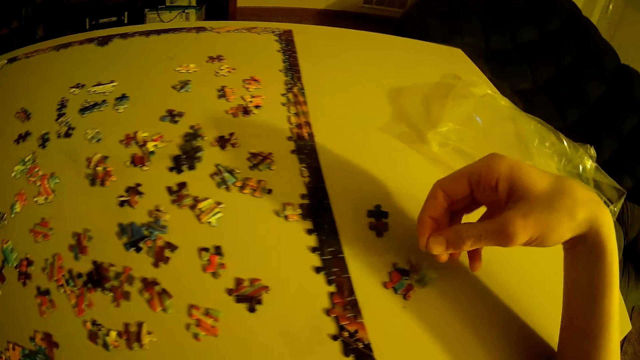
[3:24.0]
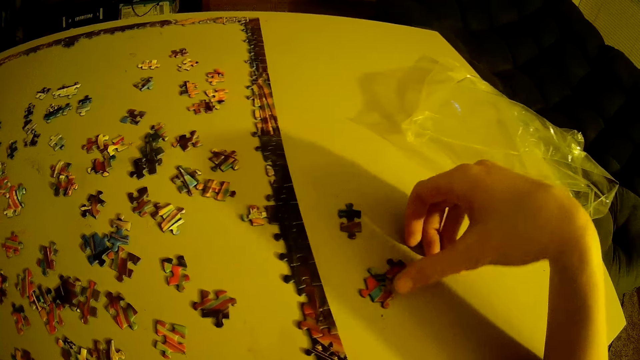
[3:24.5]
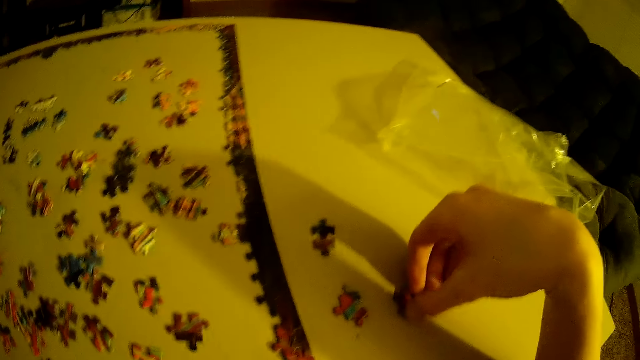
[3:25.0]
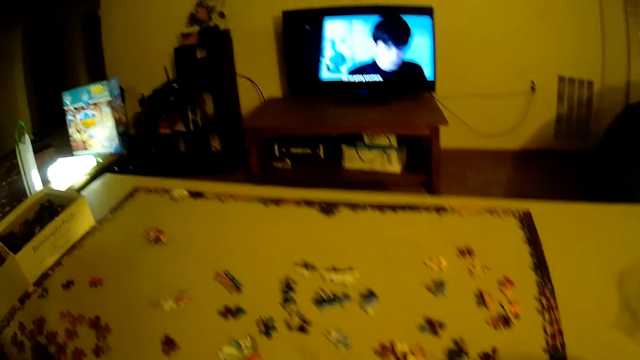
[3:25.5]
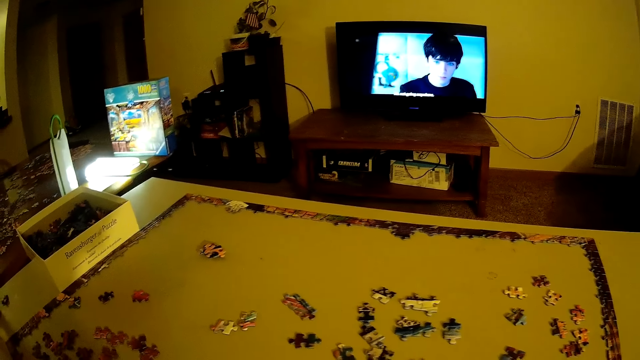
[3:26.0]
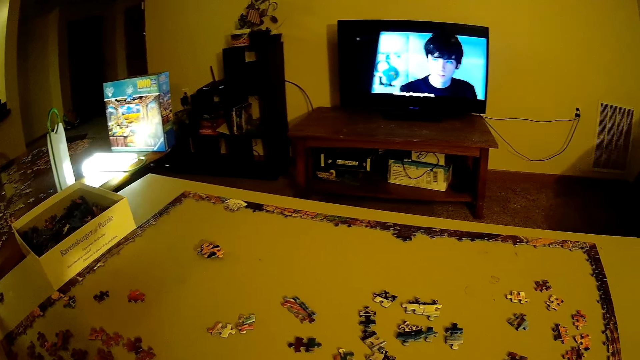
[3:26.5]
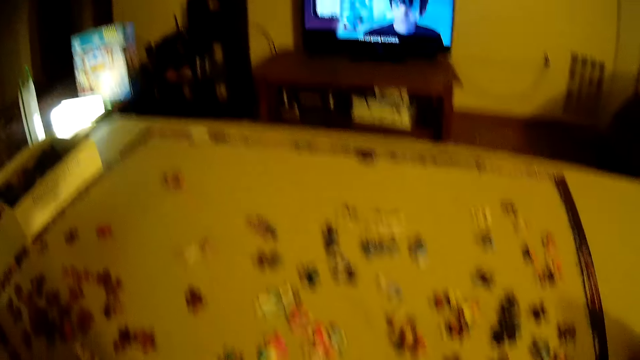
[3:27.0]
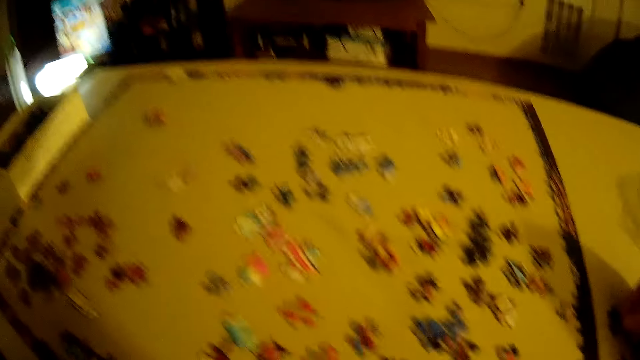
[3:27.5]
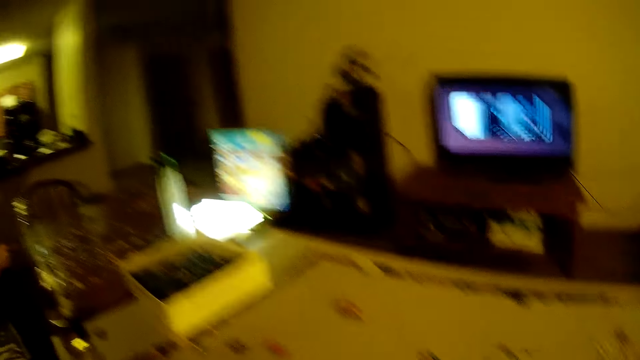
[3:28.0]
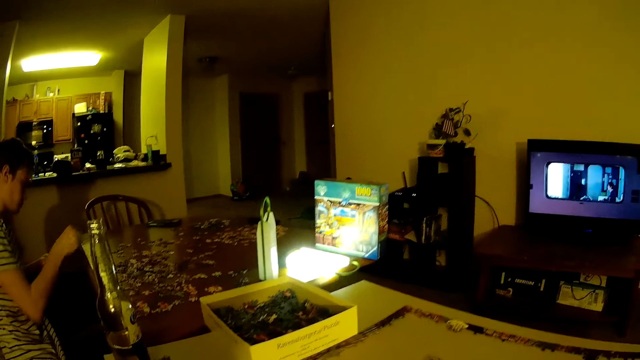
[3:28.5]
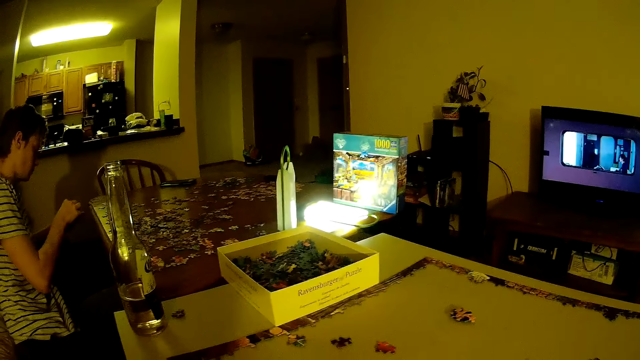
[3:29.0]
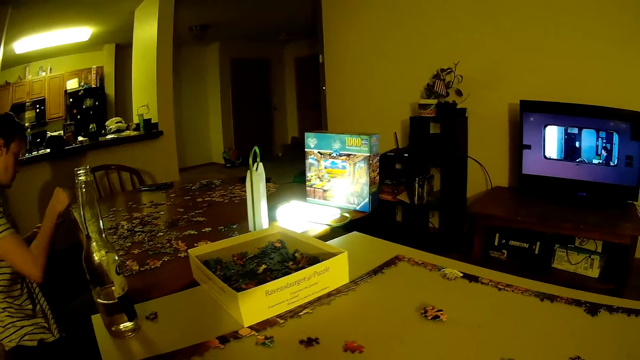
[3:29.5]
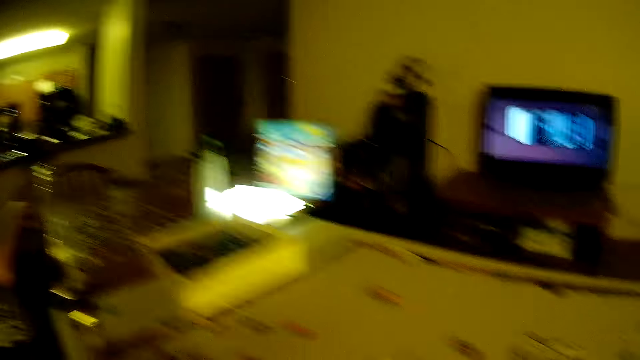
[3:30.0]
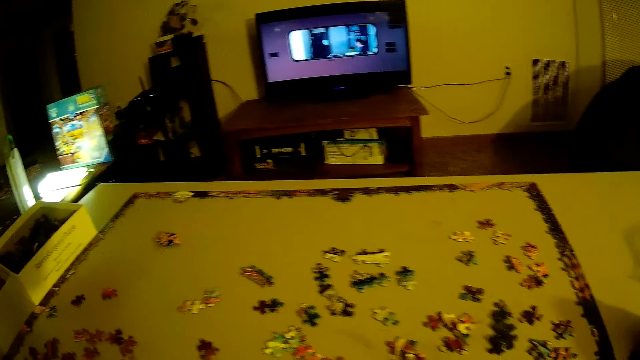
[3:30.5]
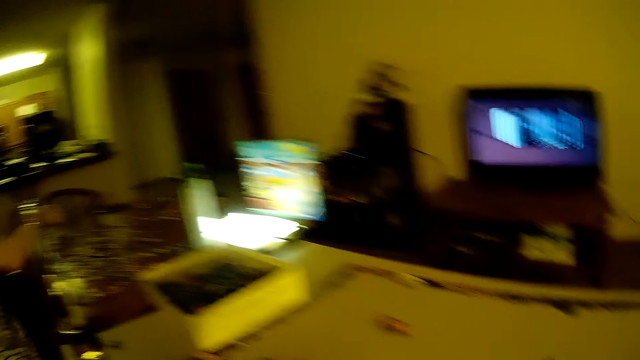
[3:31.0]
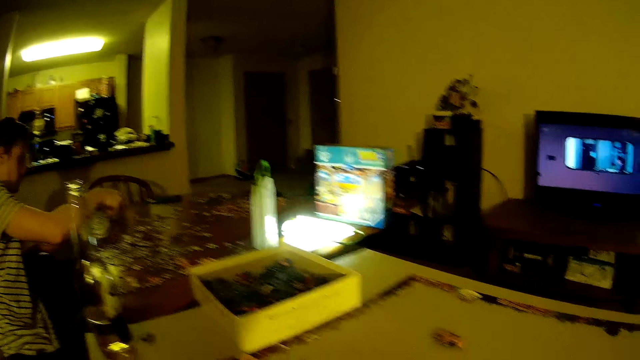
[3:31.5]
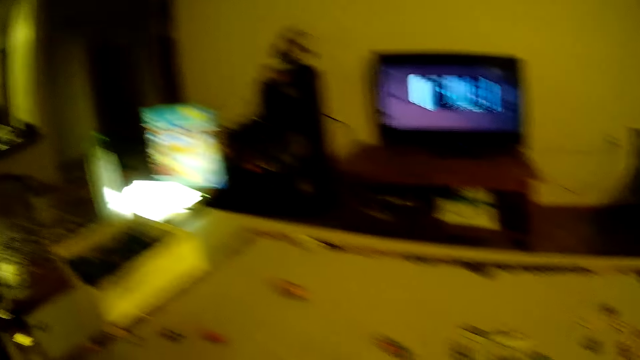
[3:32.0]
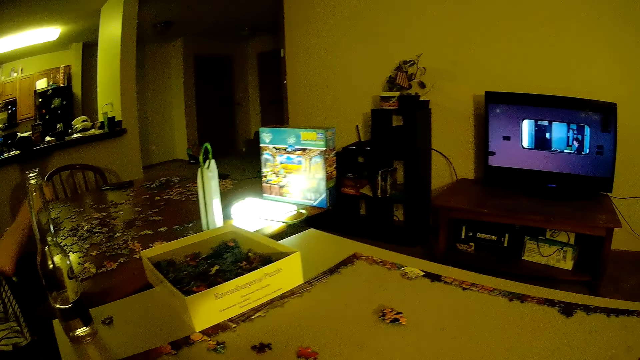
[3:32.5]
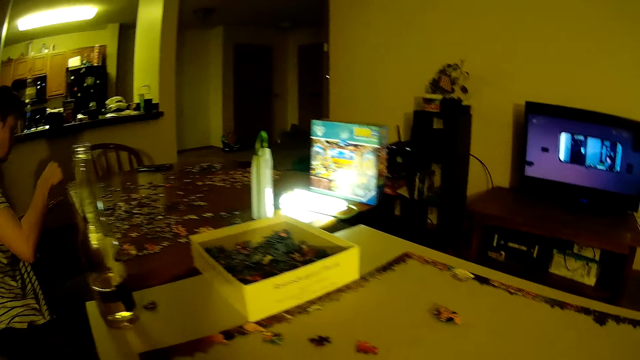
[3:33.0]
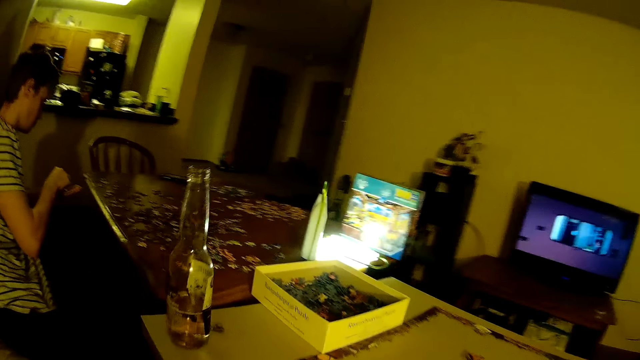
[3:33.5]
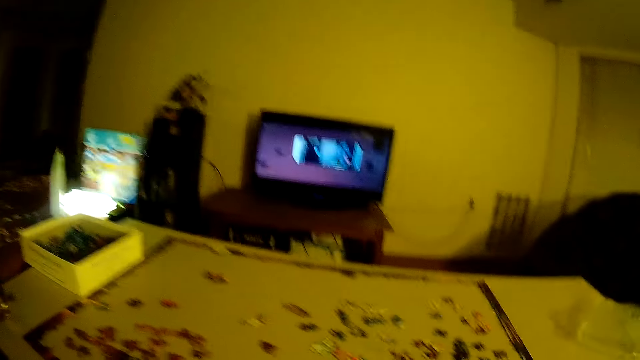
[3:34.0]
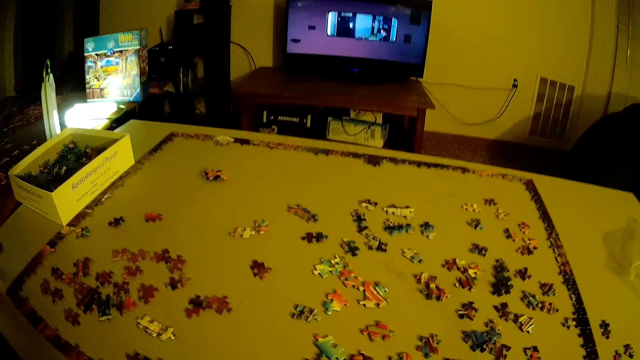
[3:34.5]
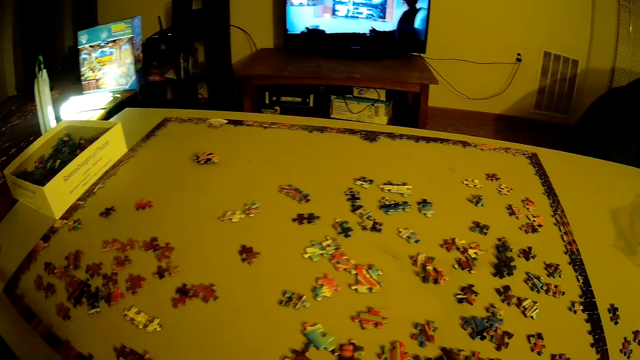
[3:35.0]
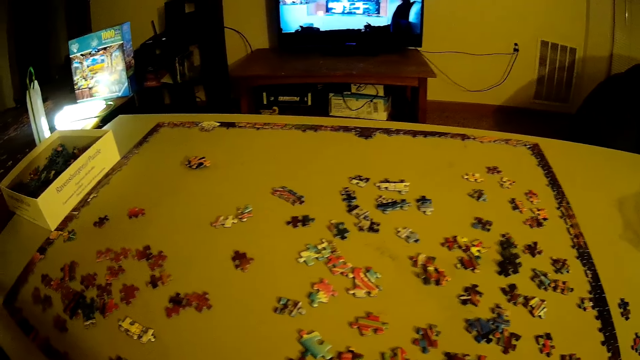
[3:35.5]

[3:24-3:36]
The camera wearer puts a puzzle piece on the table.

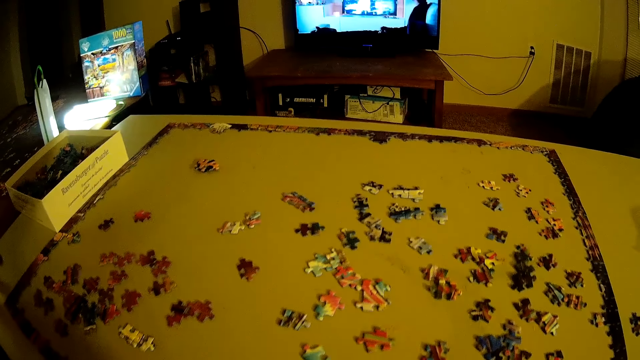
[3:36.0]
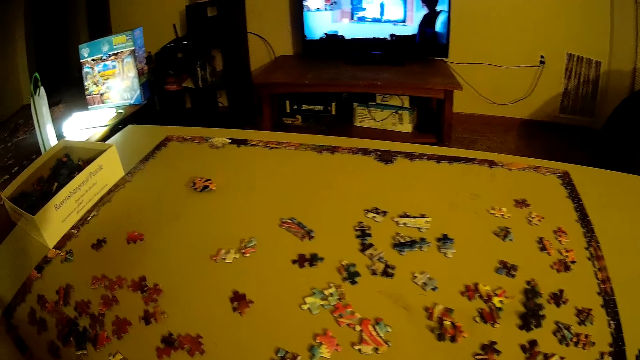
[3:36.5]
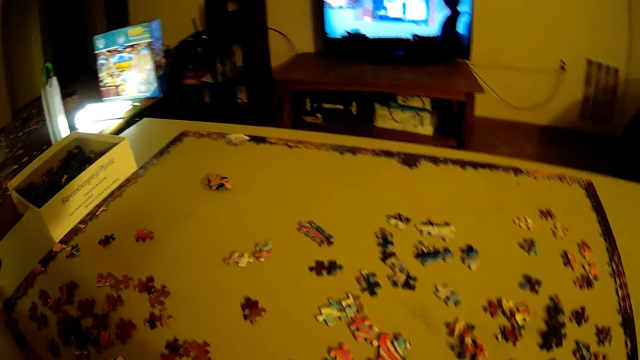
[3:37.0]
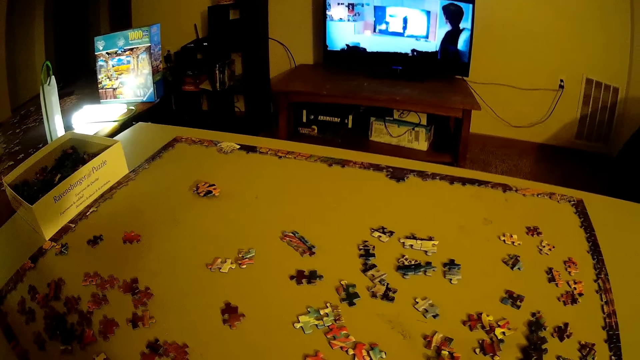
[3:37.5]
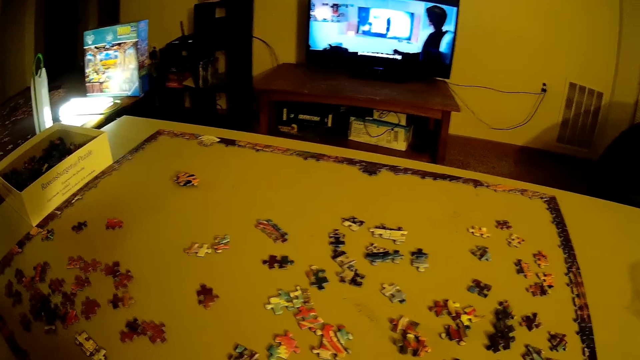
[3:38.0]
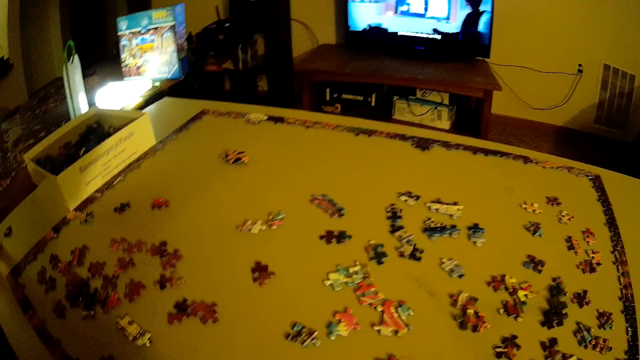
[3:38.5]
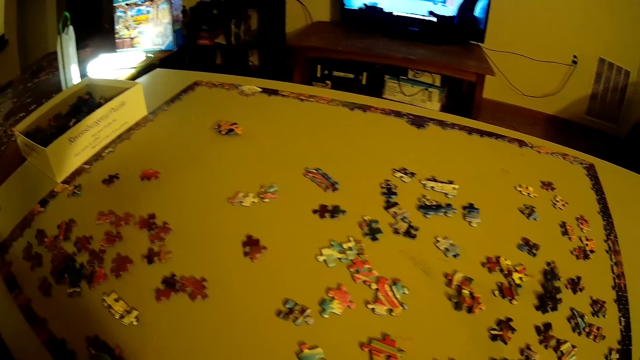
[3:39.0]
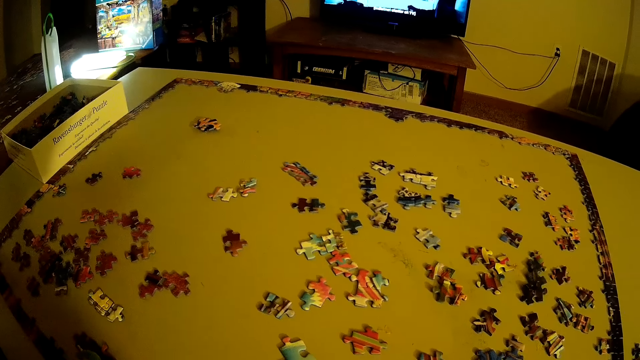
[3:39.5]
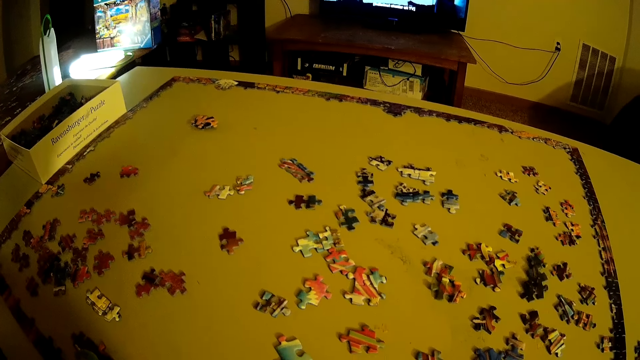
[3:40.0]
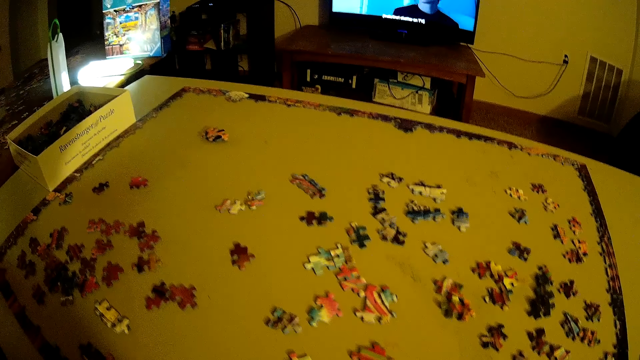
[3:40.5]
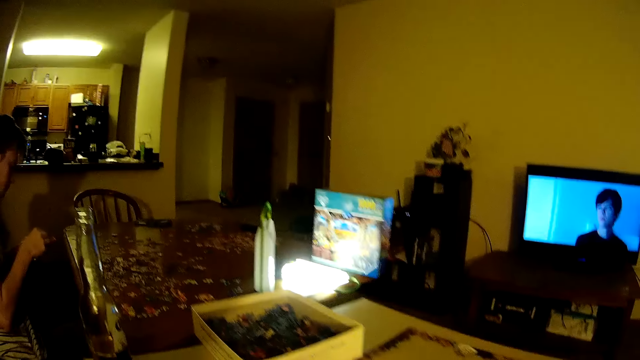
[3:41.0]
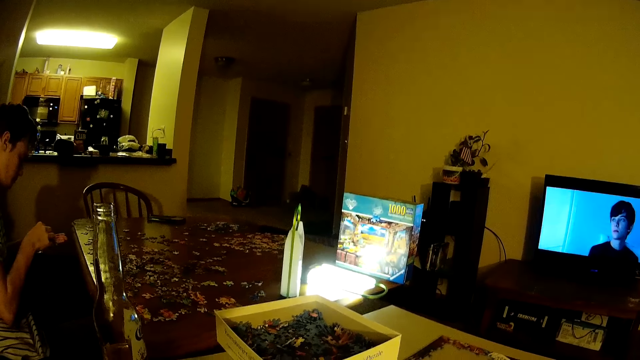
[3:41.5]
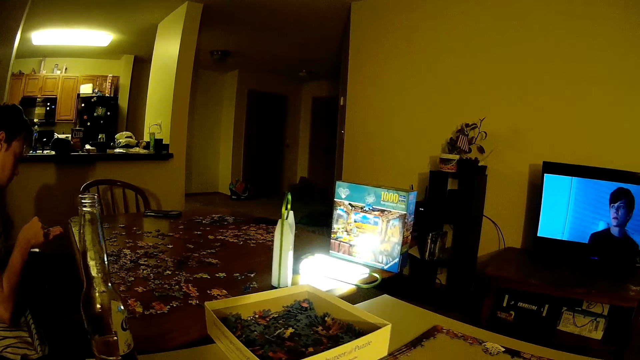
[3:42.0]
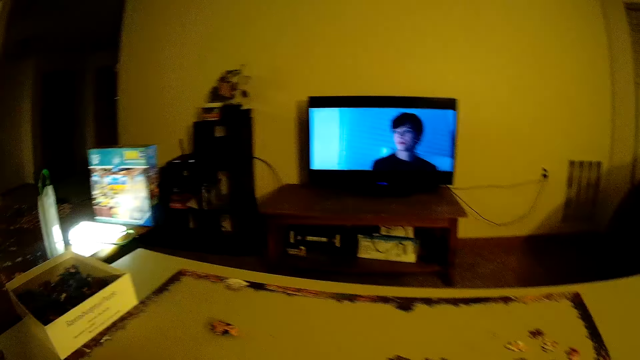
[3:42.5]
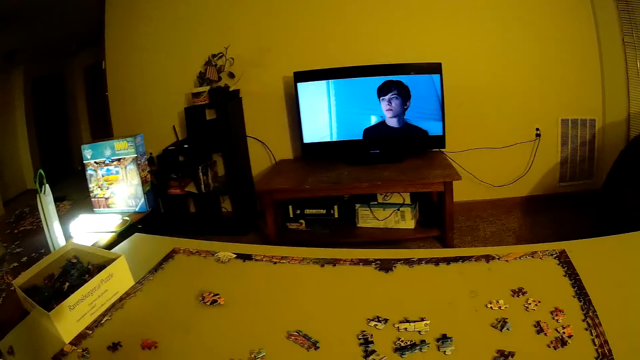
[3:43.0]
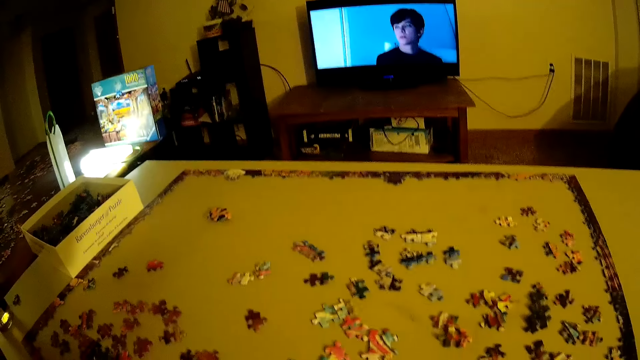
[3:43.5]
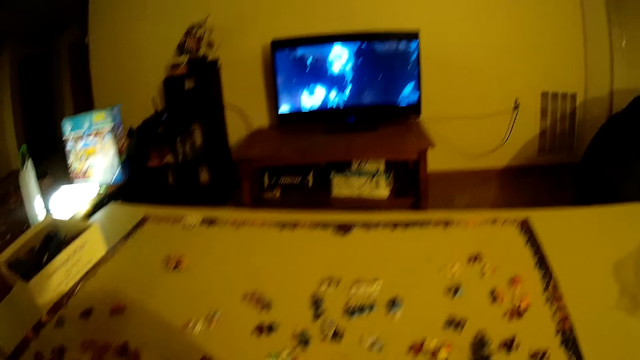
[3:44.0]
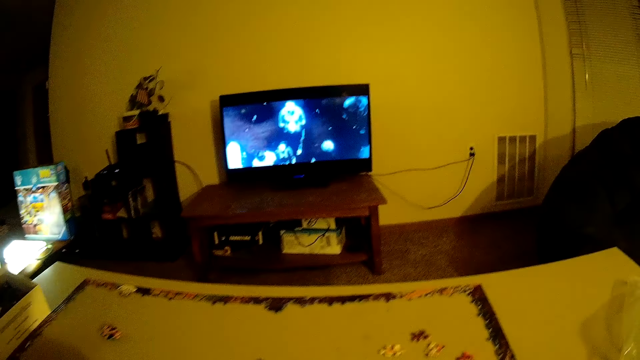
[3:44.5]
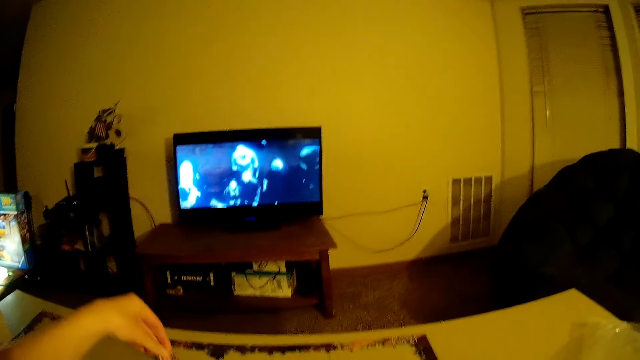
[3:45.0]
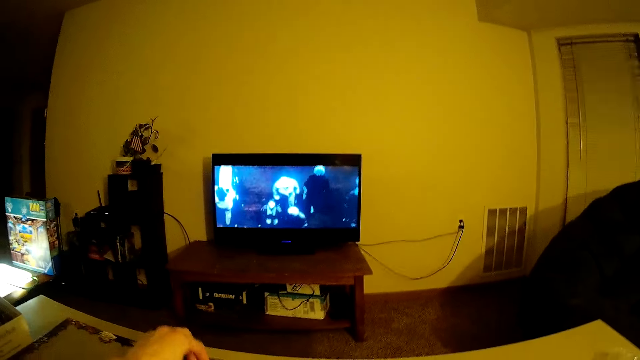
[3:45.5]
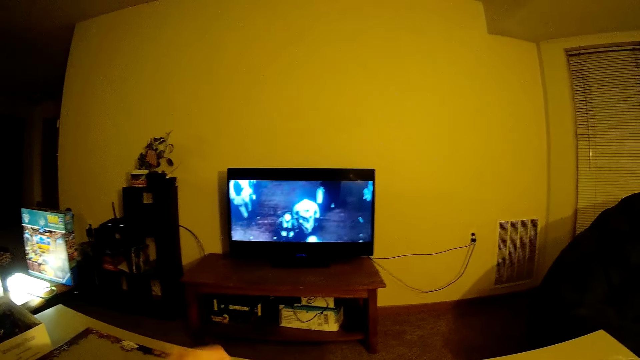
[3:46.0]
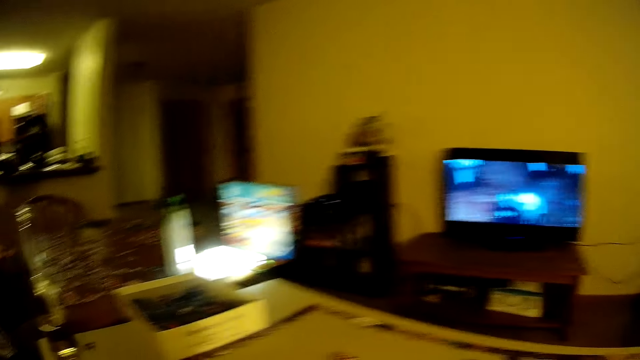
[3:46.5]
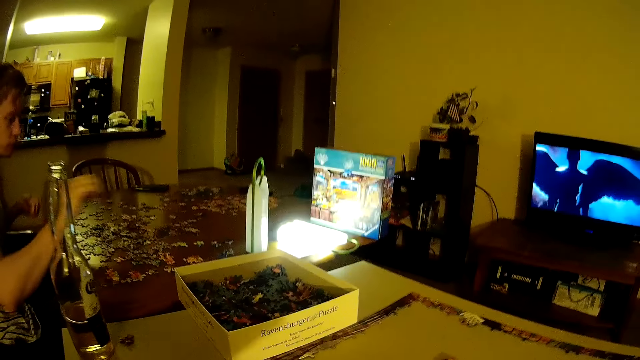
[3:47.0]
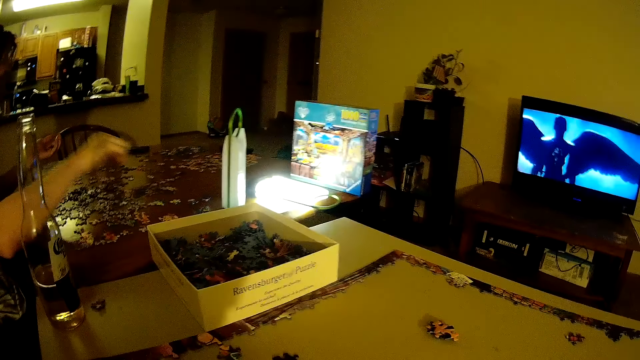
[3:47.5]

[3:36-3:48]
The camera wearer puts a puzzle piece on the table.
